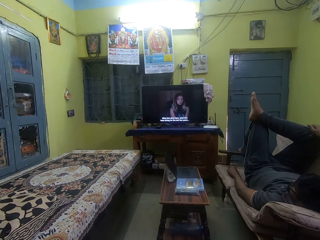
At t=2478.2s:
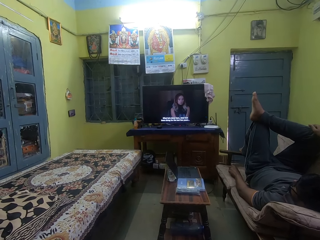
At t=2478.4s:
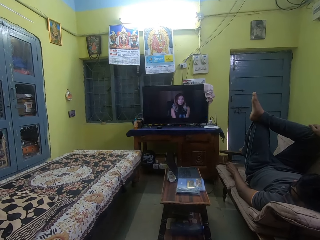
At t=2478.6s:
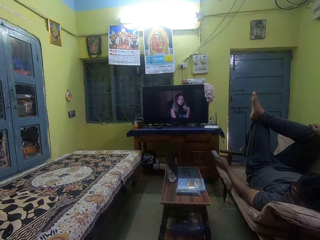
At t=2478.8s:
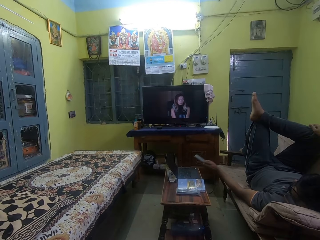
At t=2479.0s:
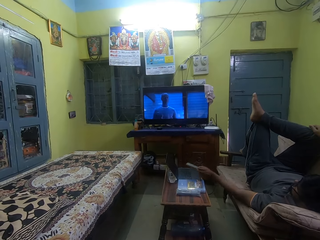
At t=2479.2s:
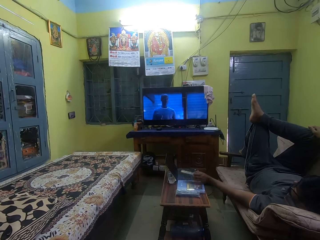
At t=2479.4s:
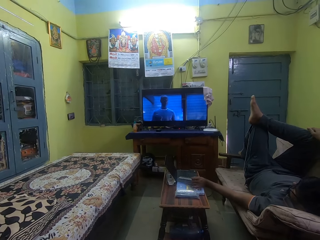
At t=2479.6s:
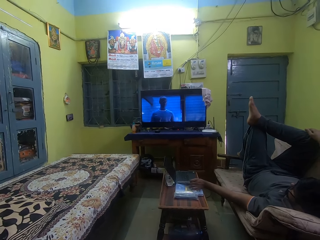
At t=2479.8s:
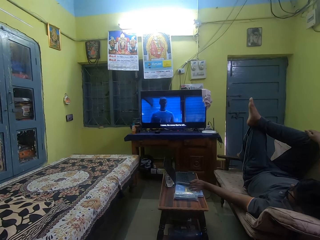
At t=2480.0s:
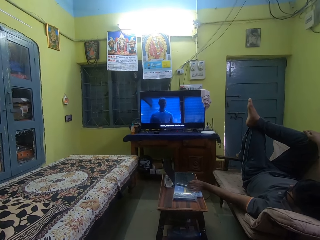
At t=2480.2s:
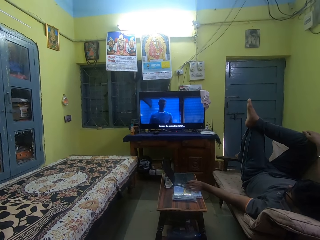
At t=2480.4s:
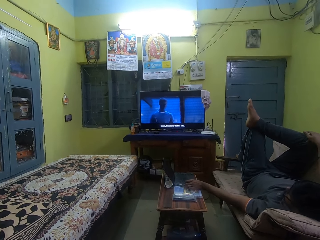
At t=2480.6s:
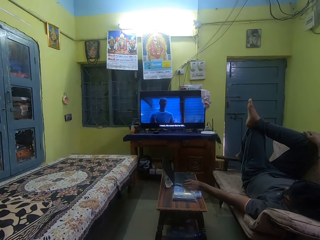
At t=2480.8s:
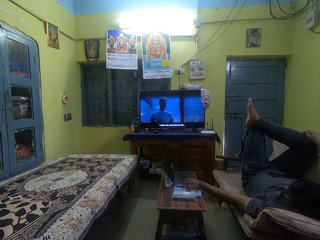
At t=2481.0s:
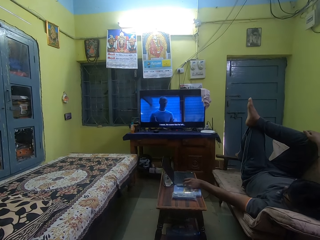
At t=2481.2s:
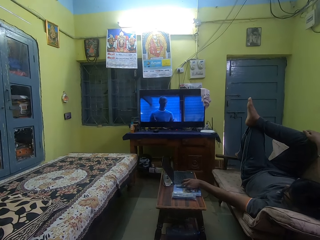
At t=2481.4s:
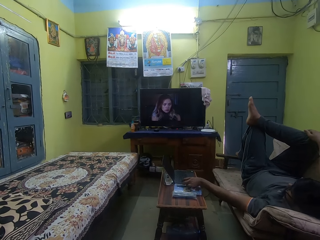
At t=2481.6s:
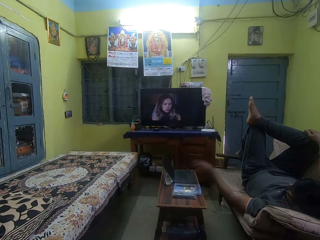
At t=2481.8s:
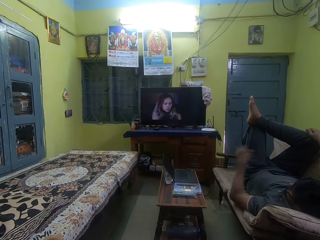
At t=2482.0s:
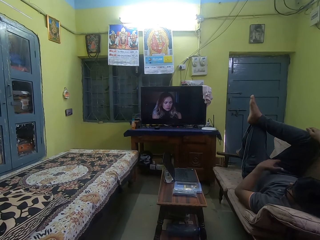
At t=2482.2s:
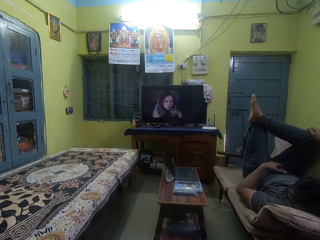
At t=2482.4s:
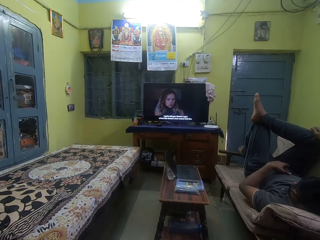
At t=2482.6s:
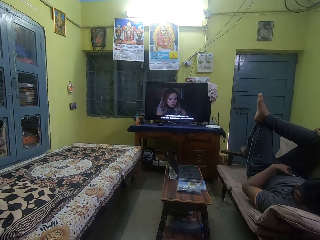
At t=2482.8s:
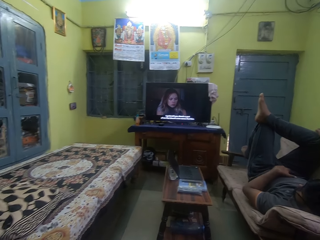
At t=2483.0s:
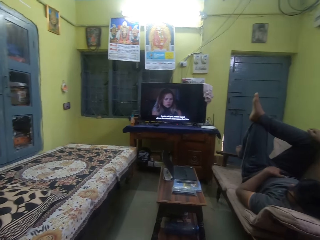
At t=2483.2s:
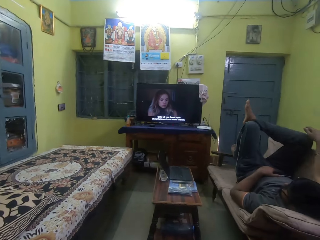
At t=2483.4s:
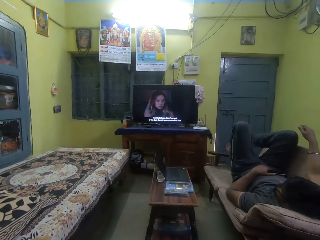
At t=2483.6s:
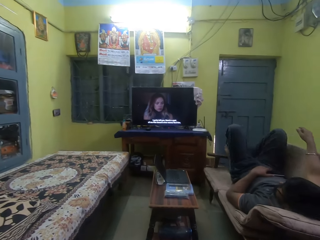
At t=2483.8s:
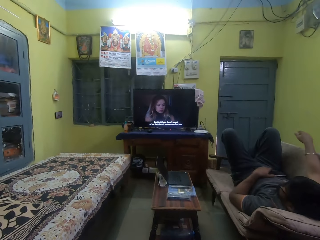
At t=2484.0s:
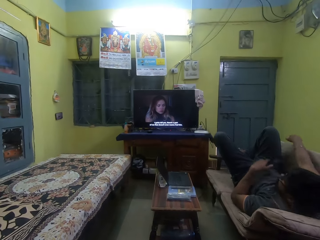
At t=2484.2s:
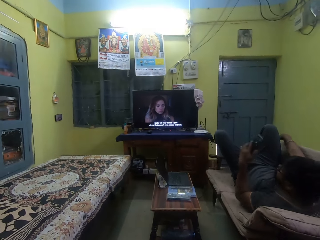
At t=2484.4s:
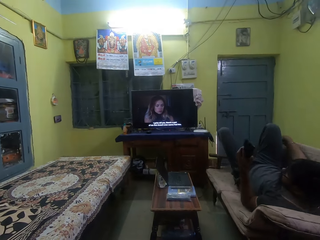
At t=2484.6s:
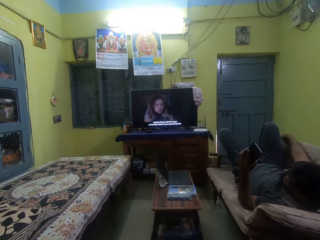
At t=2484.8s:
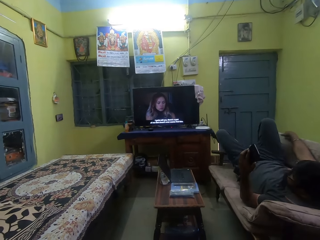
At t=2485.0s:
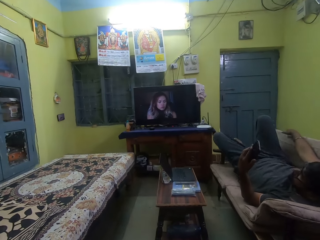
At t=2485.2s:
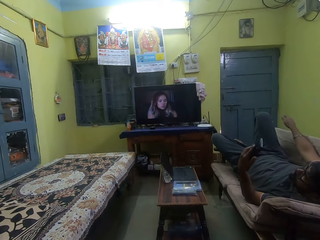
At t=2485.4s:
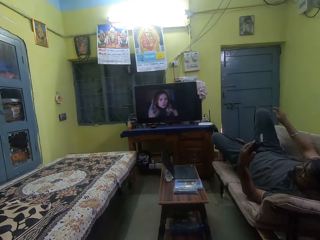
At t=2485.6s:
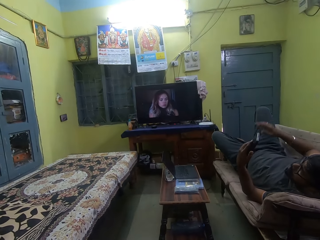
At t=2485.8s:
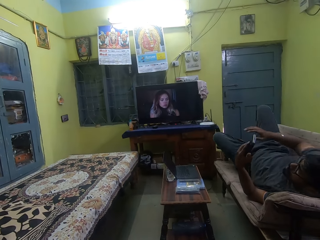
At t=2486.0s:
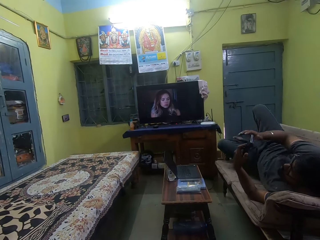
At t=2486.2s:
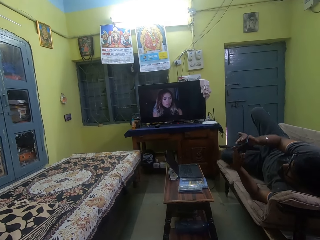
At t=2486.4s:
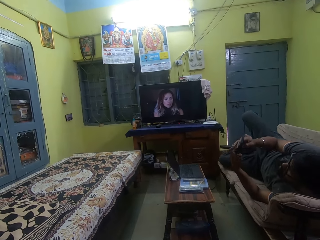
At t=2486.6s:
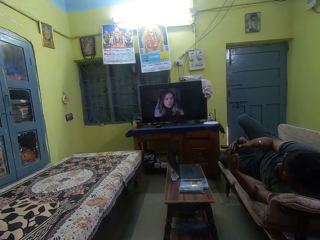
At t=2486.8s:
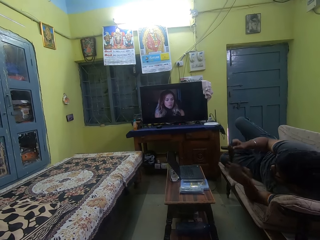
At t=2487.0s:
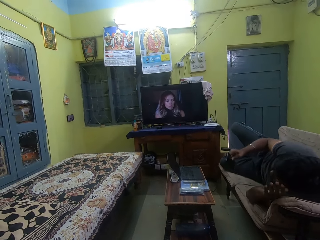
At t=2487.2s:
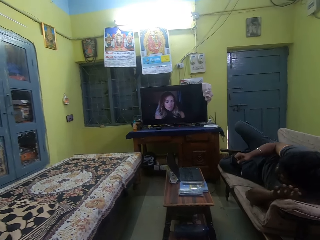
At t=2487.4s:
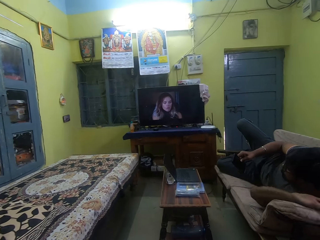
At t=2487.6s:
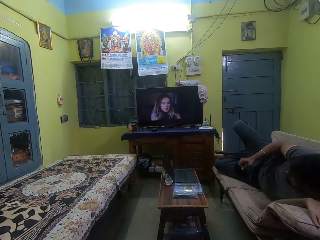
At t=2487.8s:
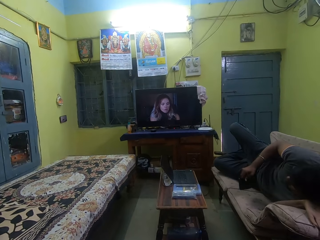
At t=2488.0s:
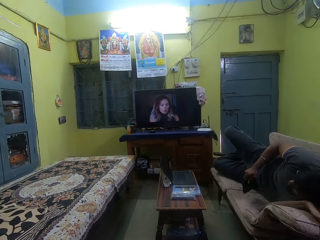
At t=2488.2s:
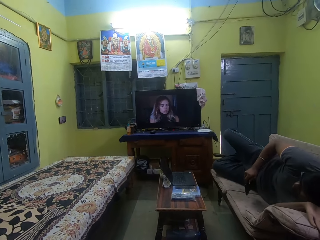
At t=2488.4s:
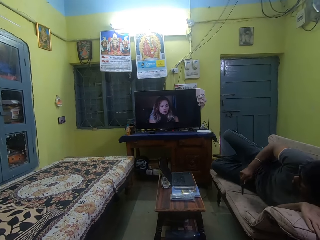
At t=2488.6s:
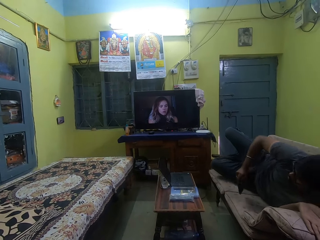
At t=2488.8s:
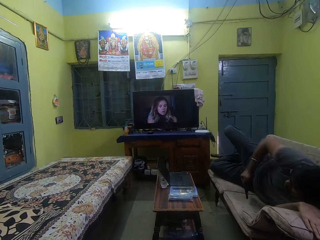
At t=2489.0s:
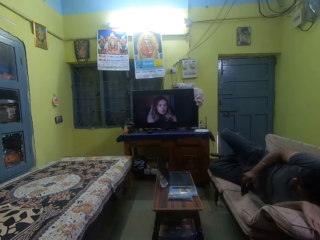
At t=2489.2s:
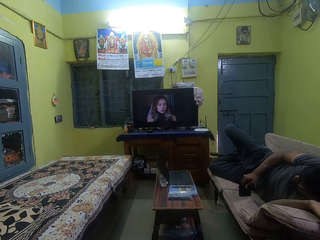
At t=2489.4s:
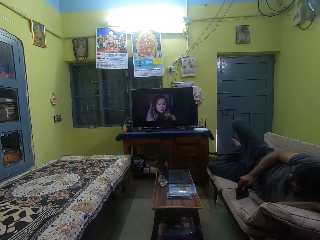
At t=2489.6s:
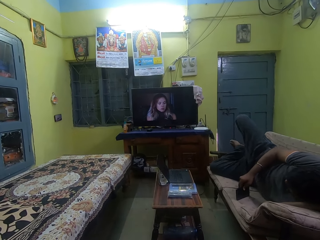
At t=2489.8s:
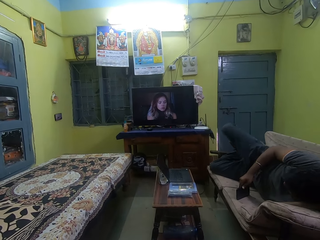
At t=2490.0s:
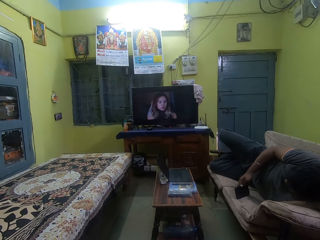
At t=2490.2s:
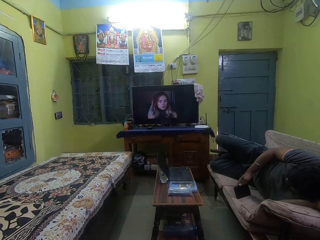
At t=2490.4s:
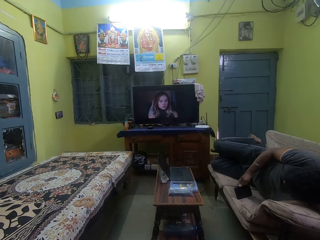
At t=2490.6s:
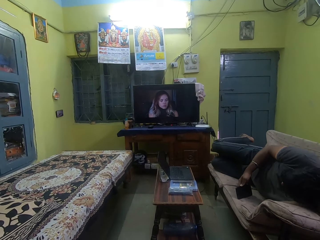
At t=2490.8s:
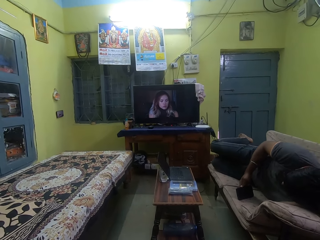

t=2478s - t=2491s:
The man drops the television remote control on a table with his left hand. The man holds his phone with his right hand.

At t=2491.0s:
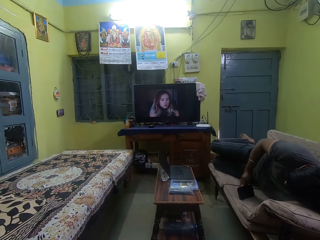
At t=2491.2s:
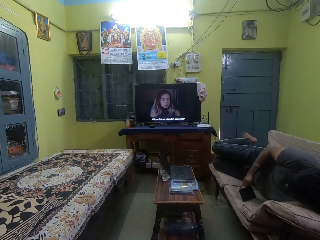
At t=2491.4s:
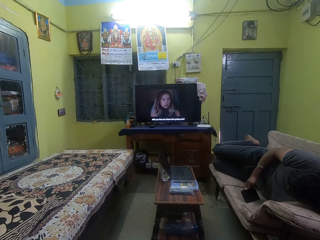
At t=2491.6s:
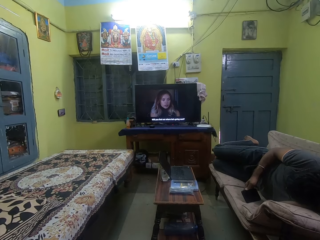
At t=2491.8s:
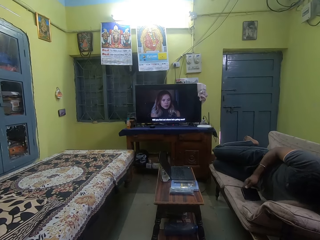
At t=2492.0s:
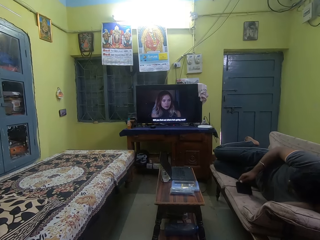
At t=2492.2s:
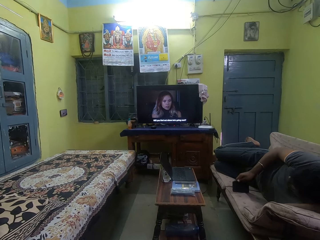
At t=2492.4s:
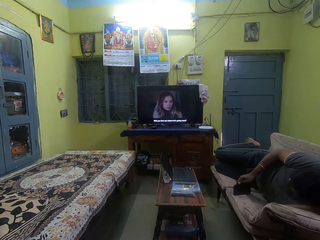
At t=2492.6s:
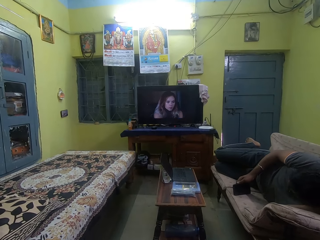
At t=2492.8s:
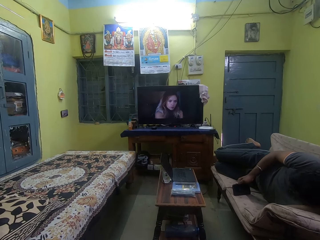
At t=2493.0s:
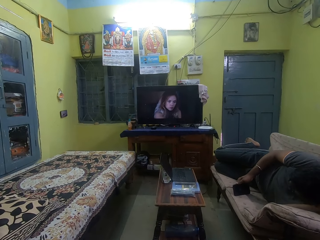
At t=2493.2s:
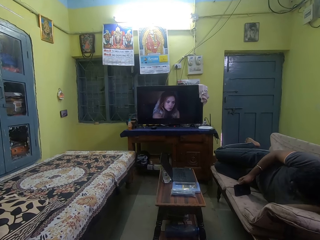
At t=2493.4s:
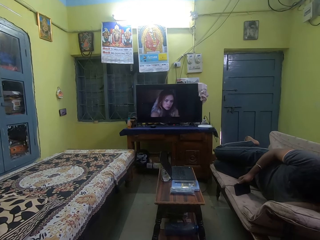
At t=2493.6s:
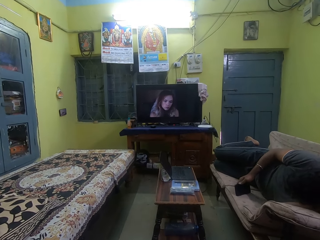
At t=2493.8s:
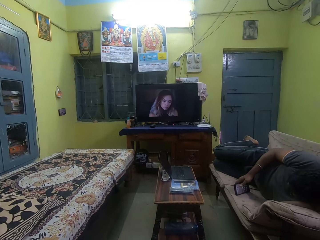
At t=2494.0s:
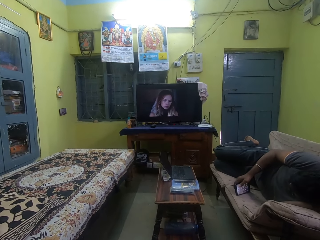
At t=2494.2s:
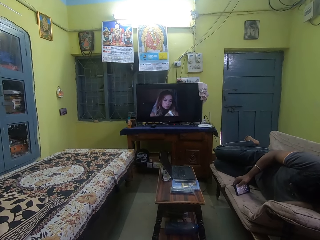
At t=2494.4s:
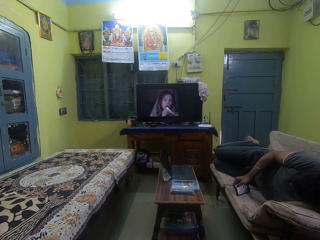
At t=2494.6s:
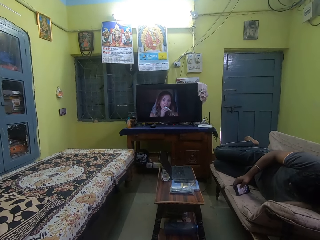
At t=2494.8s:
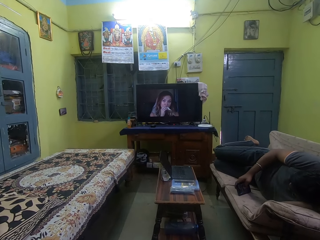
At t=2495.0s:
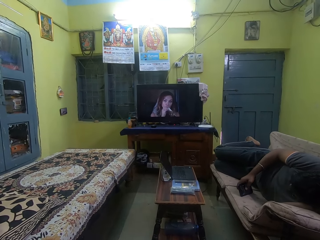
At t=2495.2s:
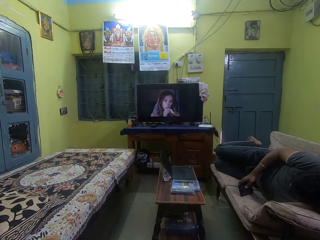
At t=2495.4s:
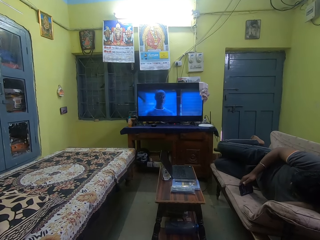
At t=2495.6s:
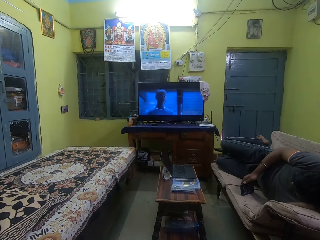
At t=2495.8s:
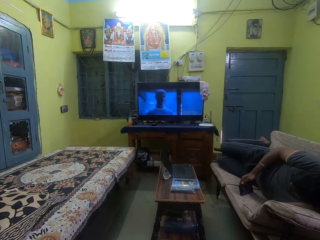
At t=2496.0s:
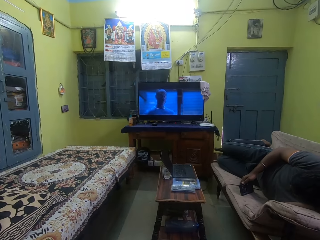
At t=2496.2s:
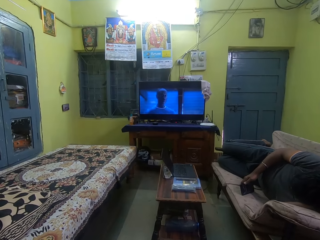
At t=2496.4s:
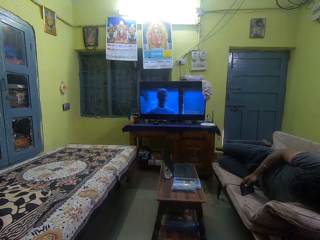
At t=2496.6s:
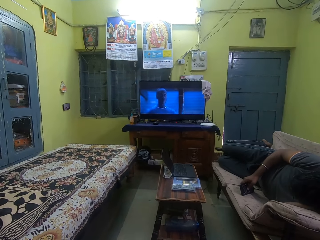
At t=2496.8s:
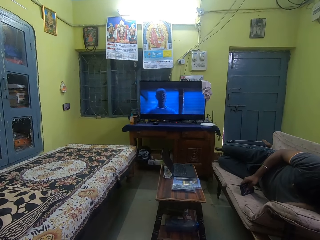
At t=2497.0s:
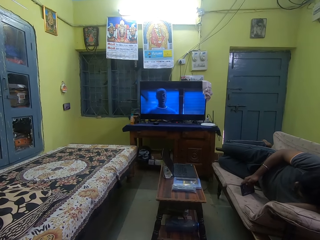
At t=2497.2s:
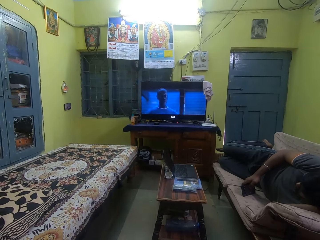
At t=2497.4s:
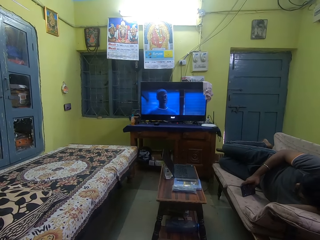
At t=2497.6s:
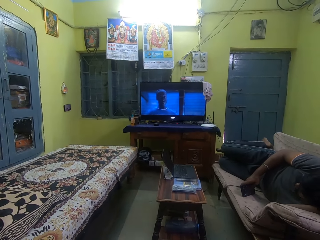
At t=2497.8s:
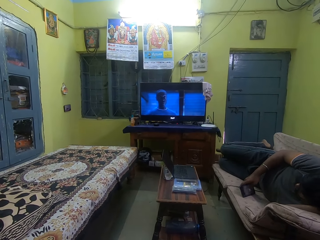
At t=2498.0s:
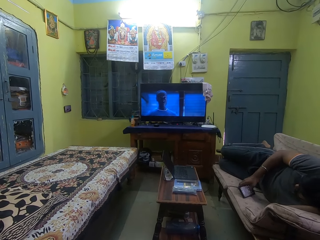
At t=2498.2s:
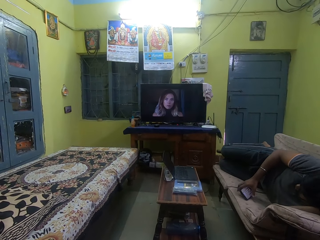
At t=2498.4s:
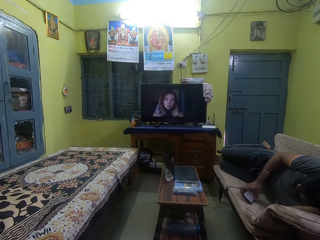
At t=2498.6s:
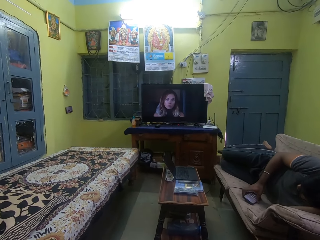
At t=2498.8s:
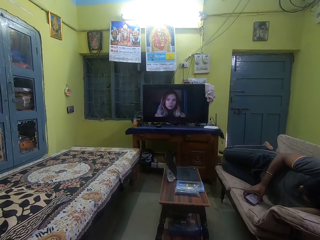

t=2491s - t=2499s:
The man operates his phone with his right hand.
